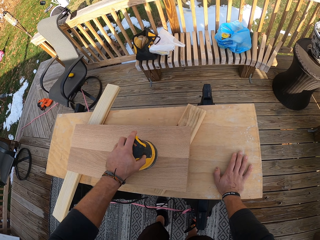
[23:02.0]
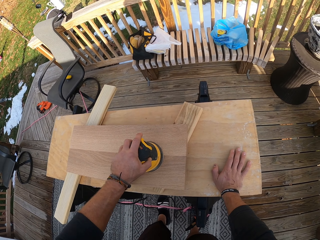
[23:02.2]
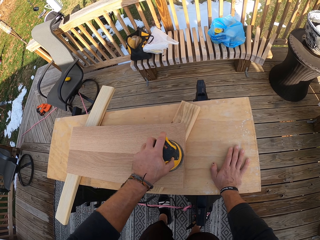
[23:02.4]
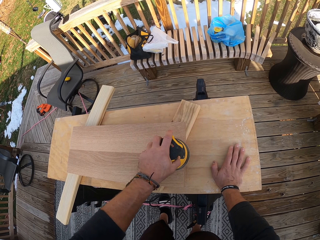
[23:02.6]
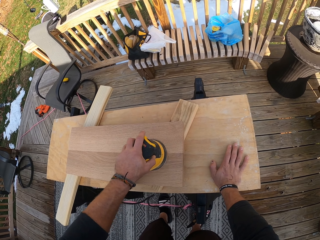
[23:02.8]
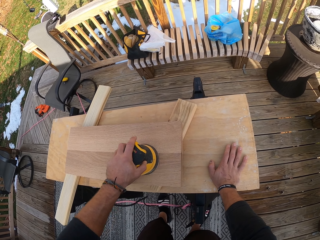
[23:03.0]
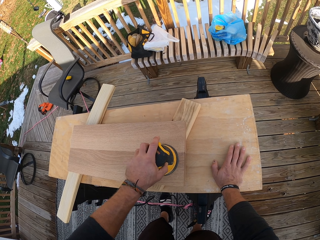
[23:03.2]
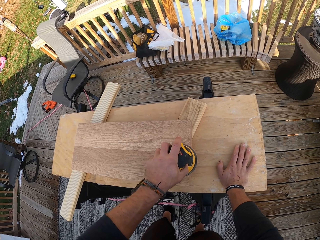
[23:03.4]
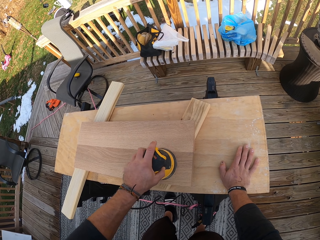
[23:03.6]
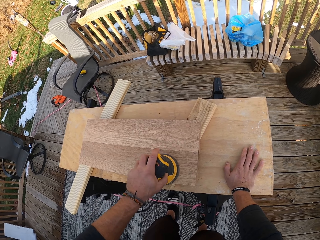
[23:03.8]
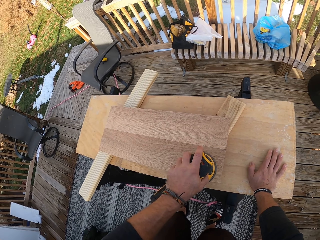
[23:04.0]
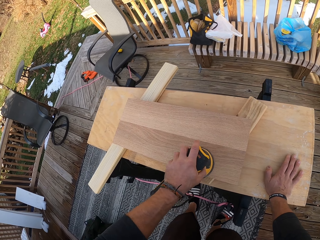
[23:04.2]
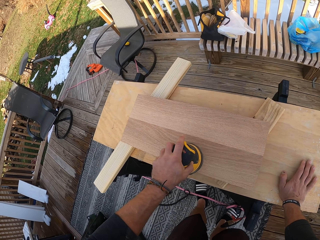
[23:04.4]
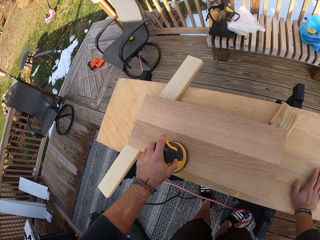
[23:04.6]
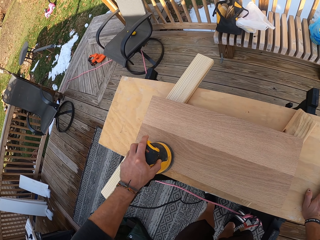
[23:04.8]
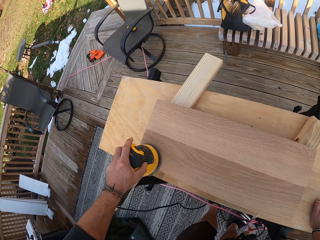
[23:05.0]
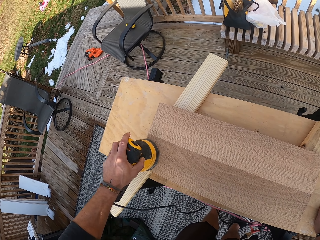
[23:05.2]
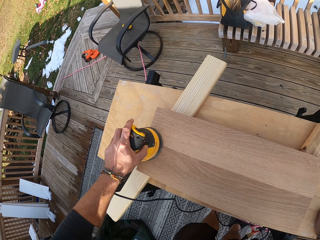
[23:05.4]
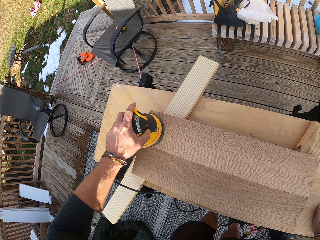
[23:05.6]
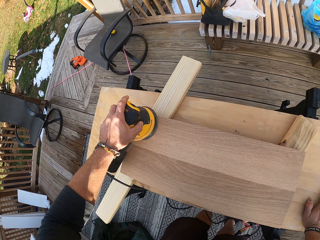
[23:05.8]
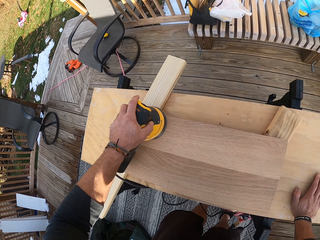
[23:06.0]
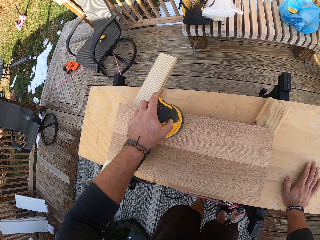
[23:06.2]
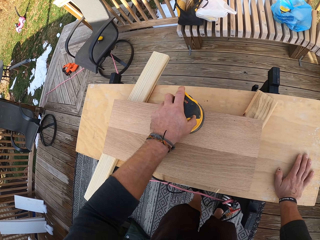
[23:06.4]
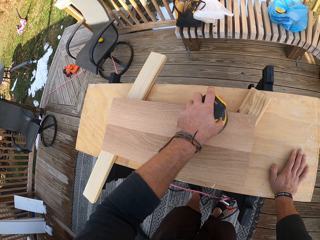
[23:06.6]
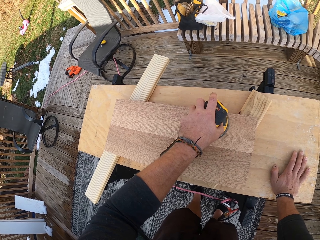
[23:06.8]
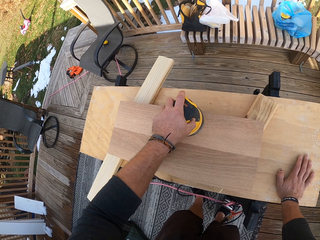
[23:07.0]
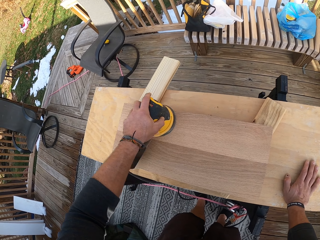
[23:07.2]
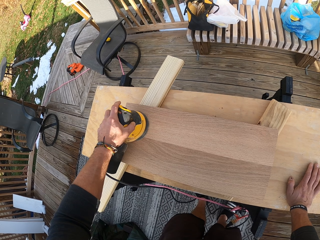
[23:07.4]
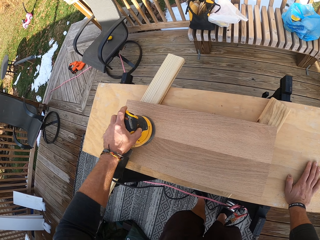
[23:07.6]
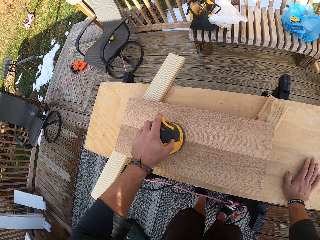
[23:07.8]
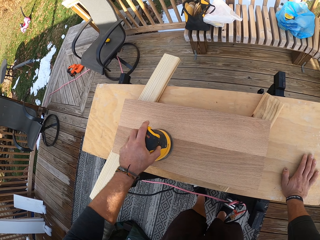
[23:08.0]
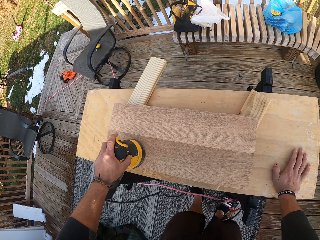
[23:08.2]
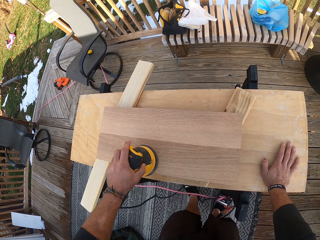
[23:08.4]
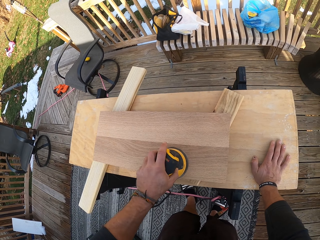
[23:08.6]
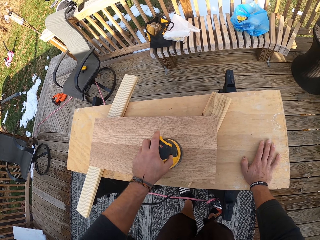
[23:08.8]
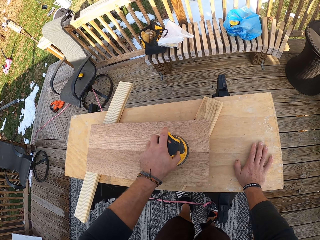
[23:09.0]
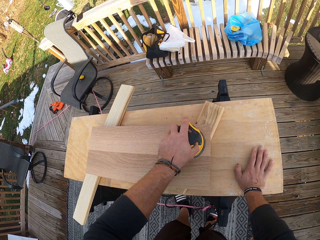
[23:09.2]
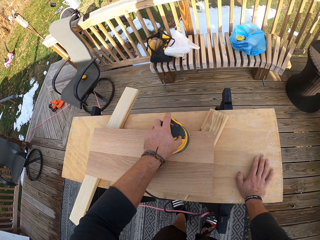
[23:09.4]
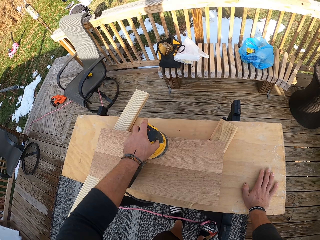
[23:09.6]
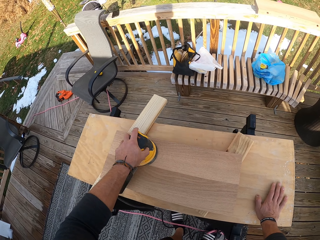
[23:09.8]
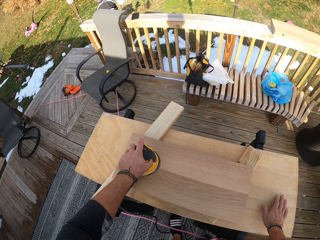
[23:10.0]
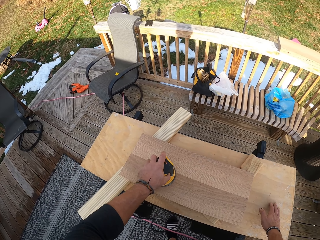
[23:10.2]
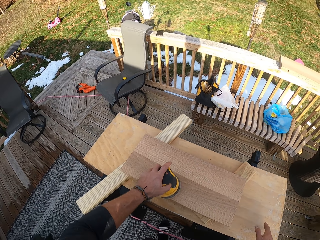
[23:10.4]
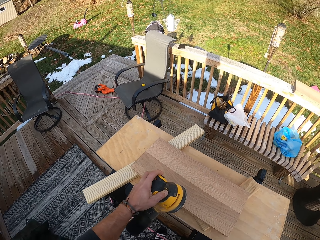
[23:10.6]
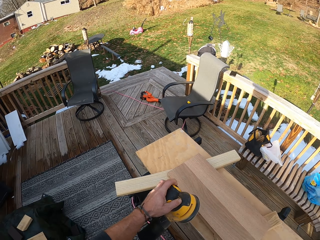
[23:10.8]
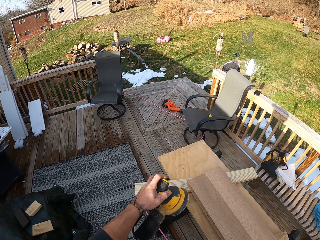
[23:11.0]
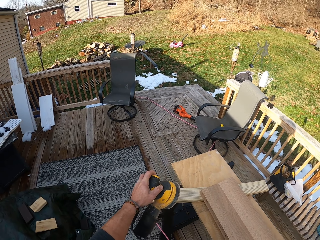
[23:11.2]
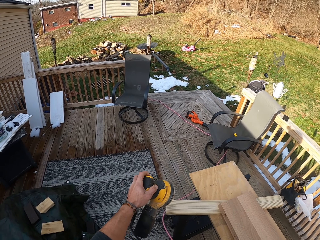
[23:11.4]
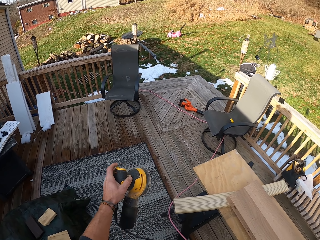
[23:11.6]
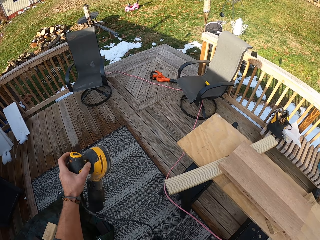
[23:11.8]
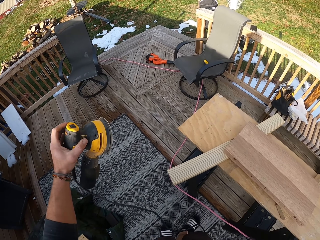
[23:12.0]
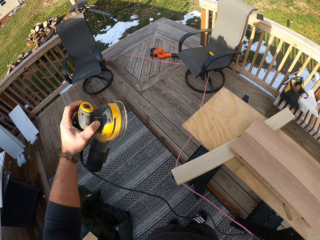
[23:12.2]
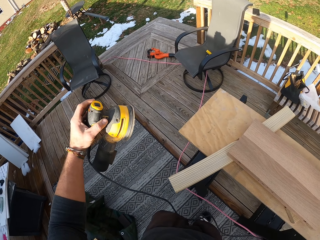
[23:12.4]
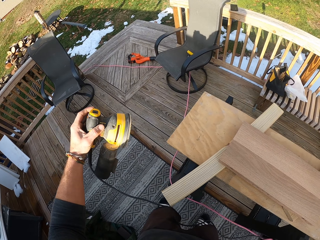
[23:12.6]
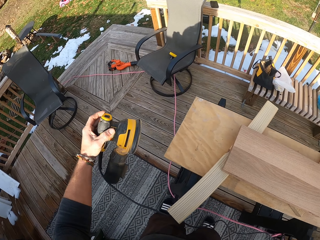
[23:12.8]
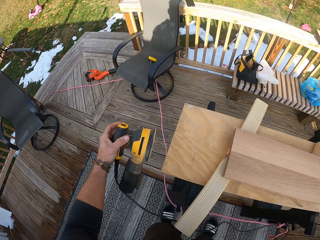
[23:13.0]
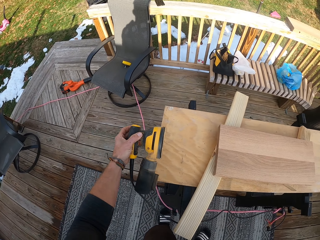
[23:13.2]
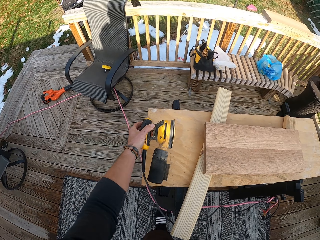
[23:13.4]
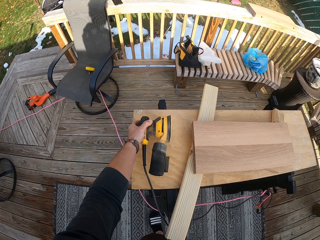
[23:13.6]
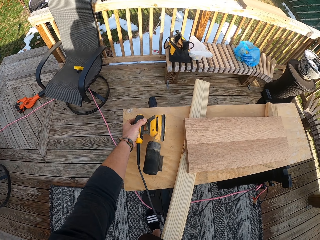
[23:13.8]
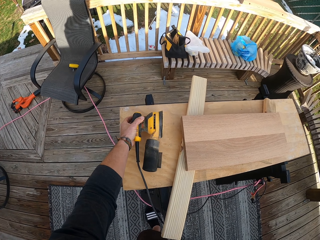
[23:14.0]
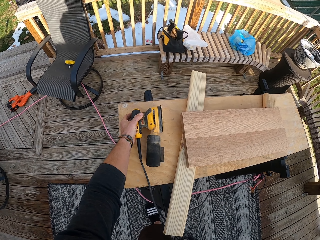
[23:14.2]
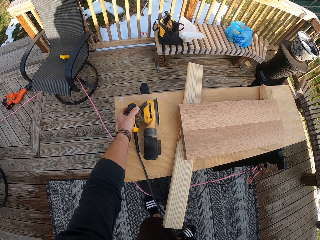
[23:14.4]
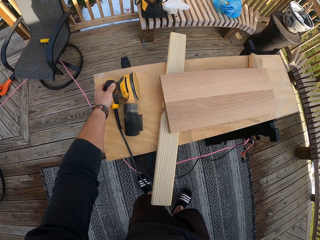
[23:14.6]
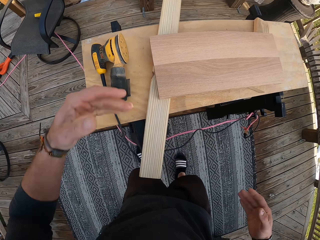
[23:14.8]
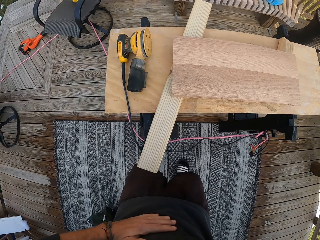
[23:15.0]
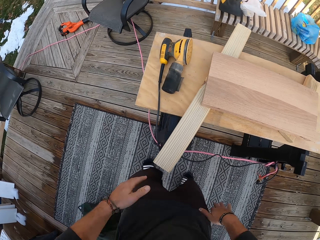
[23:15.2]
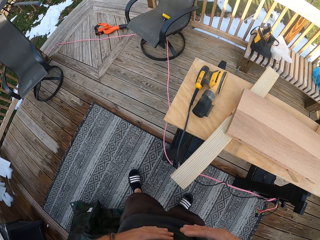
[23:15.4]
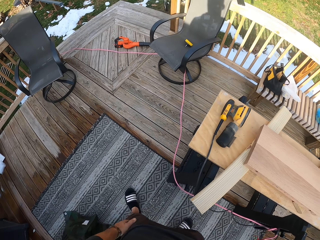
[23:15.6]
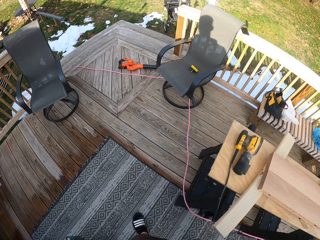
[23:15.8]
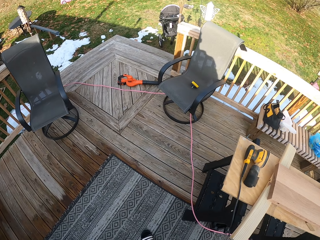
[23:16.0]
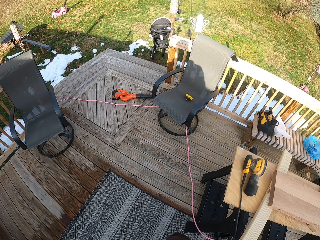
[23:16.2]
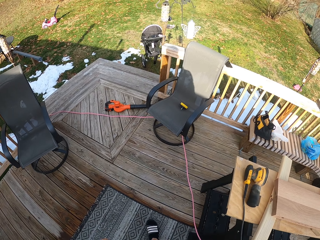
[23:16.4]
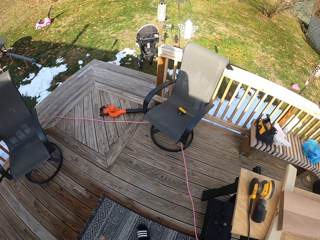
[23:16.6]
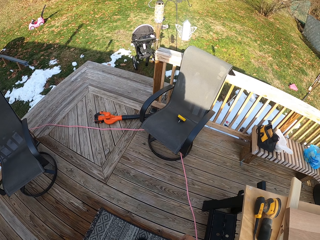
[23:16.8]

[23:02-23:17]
The camera wearer gets up straight. He moves to the side. He places the electric sander in his left hand on the table. He wipes both hands on his shirt.

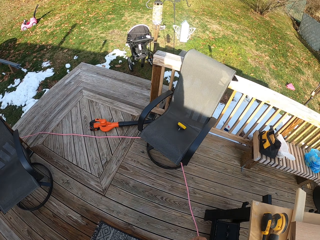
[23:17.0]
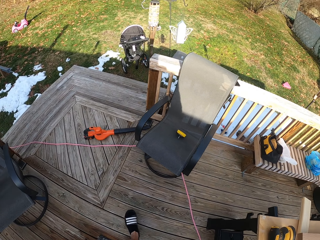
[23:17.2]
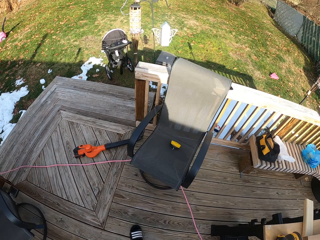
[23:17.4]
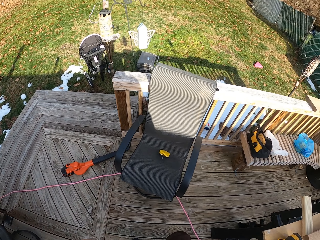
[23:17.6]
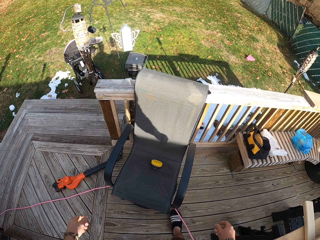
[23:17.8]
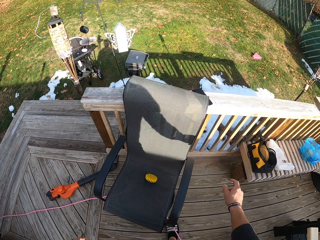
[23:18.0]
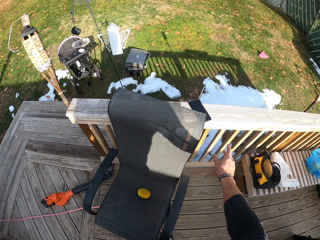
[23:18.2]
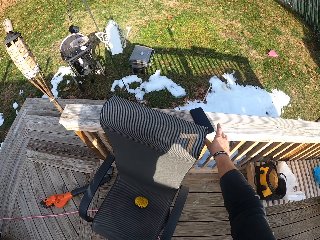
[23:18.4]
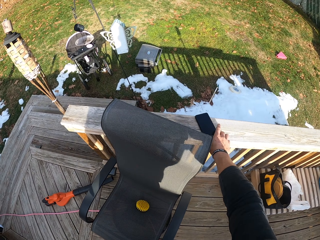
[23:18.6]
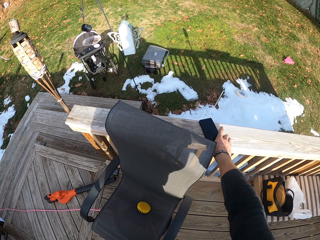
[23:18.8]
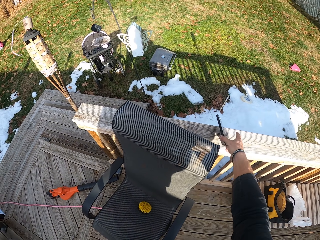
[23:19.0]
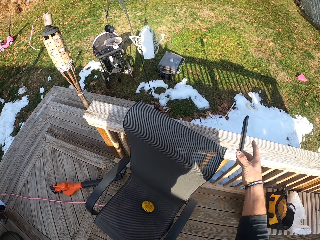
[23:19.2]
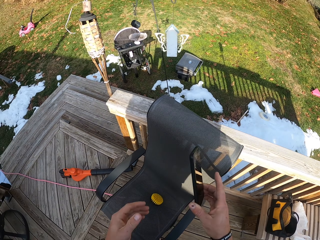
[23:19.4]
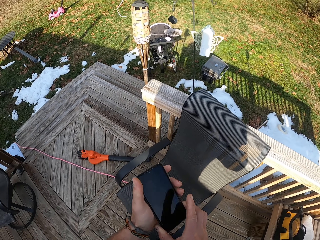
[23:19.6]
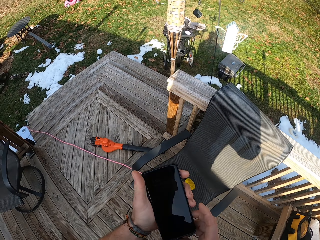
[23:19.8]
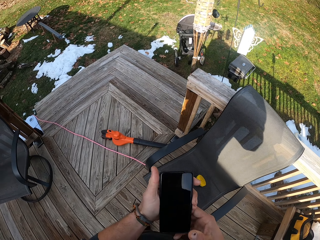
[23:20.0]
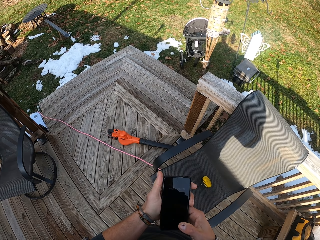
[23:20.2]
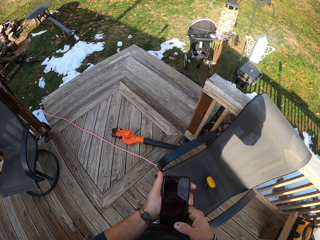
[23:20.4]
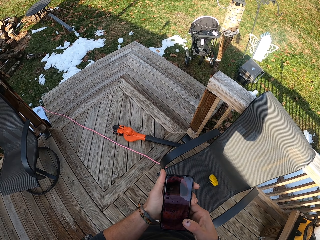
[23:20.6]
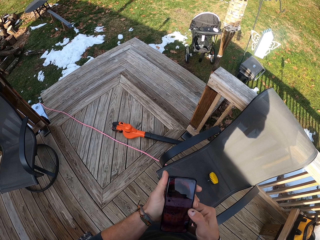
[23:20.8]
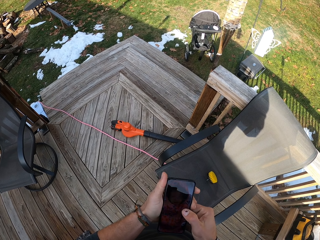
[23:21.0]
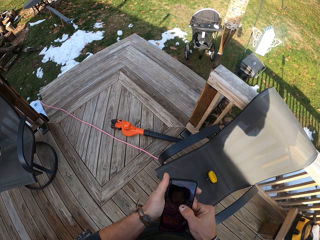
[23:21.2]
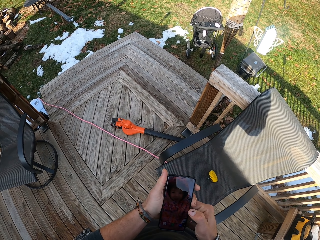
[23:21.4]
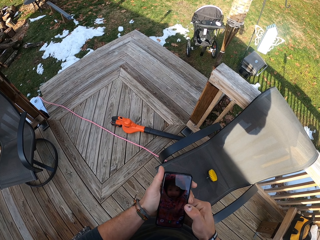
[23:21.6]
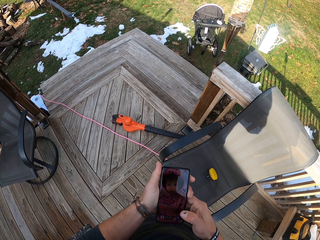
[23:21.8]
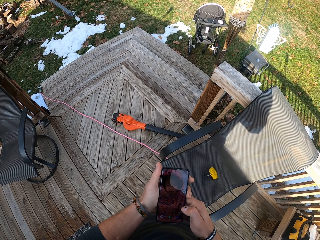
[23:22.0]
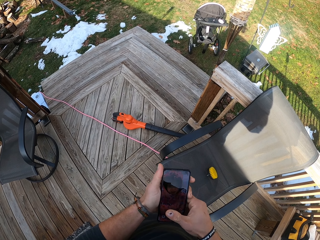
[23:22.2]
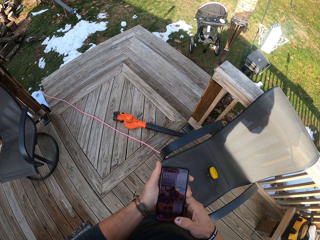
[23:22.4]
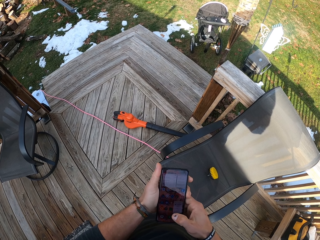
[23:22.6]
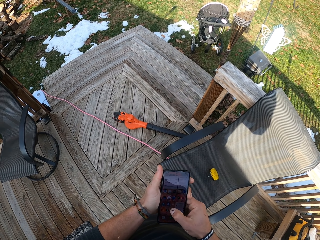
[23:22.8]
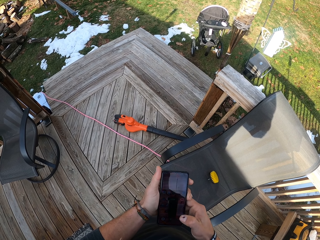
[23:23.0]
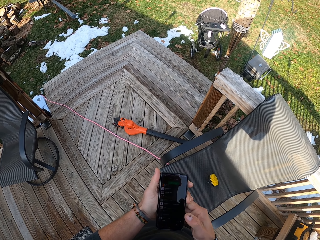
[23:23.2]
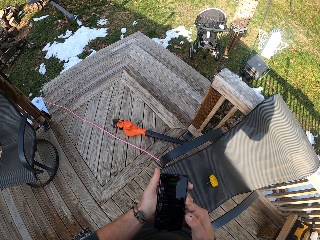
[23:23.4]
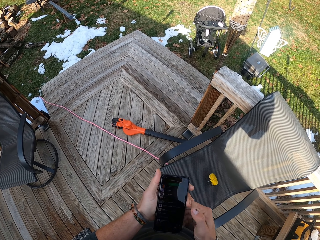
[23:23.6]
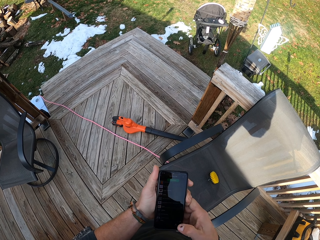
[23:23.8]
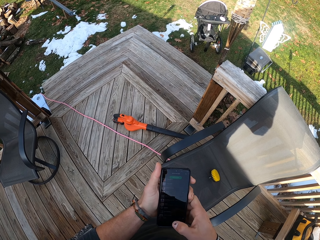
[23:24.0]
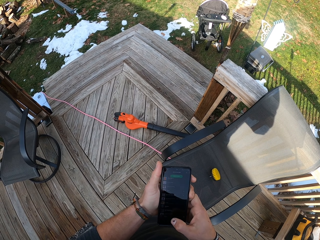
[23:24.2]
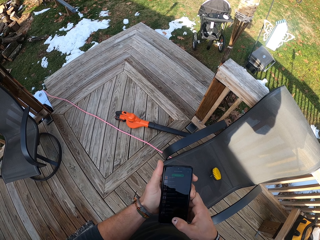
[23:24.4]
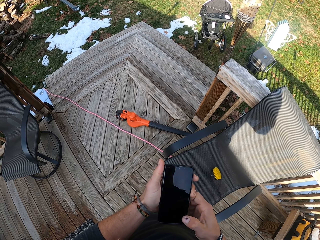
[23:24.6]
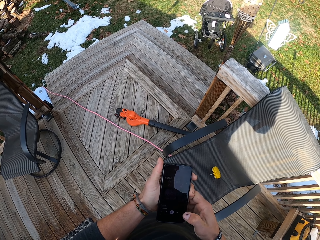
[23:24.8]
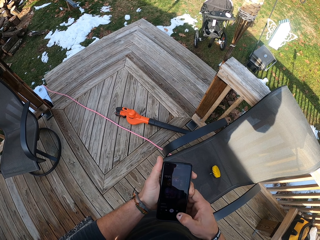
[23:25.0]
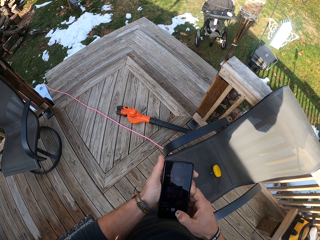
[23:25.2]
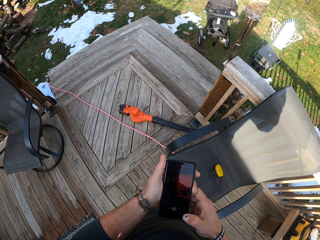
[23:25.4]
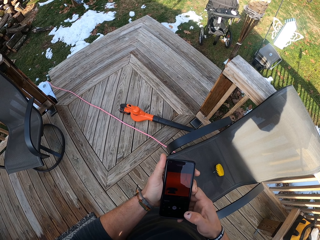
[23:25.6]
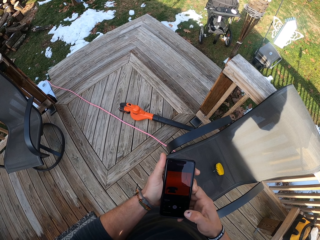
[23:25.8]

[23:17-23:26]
The camera wearer walks to the edge. He takes a phone from a handrail with his right hand. He operates the phone with both hands.
